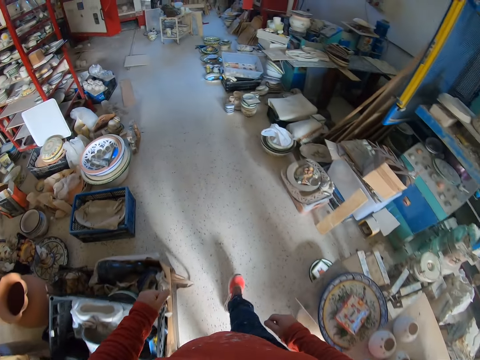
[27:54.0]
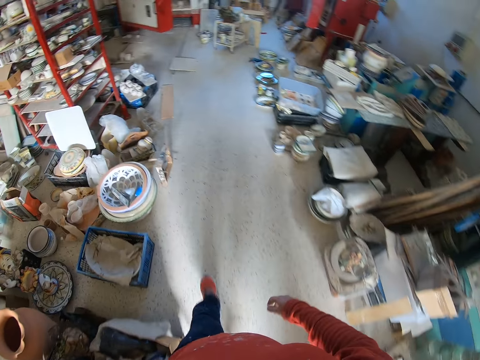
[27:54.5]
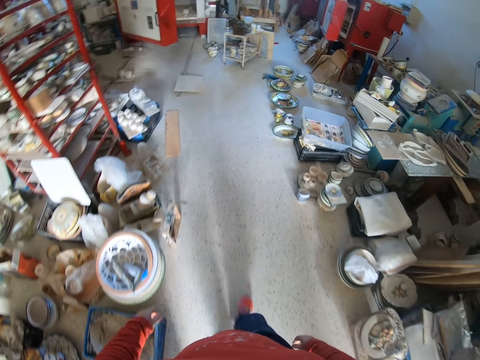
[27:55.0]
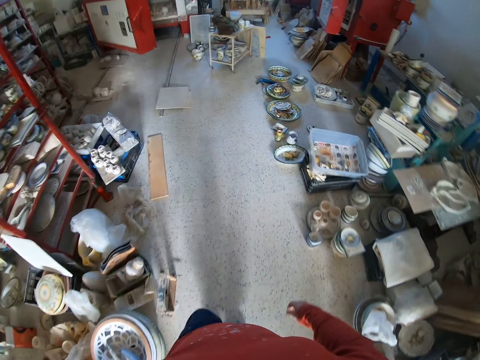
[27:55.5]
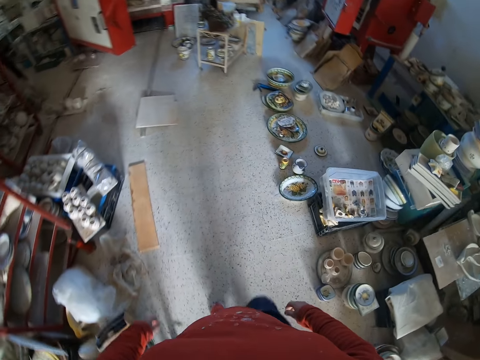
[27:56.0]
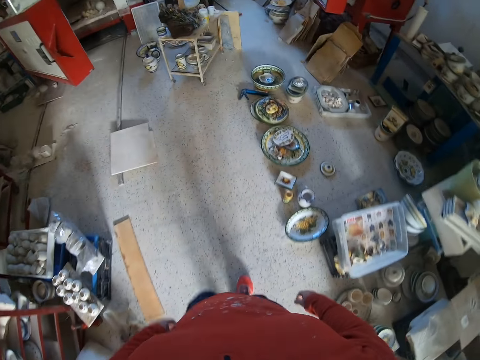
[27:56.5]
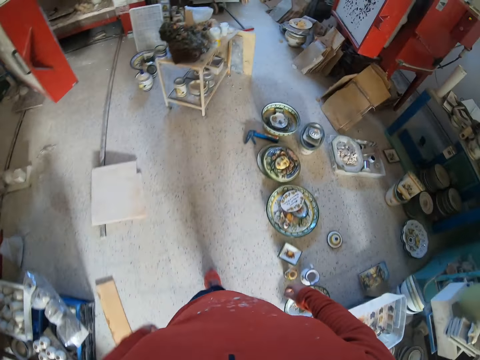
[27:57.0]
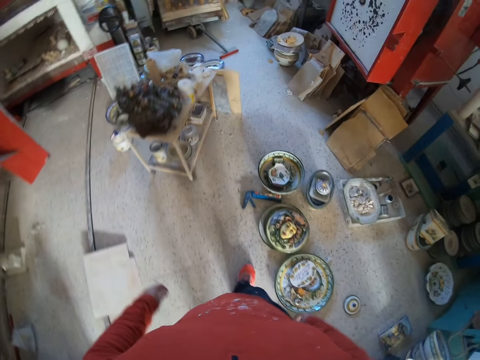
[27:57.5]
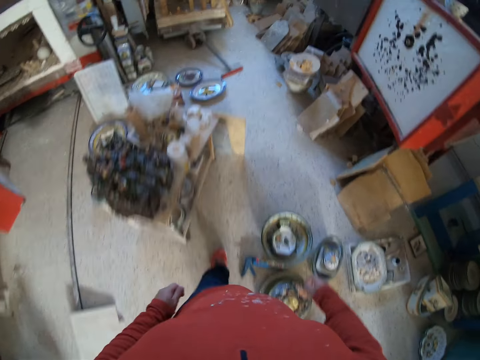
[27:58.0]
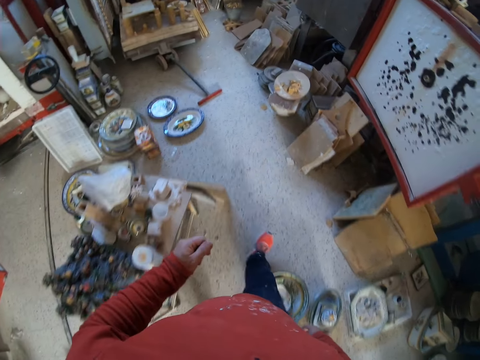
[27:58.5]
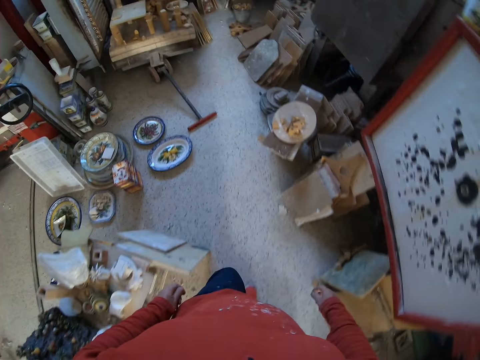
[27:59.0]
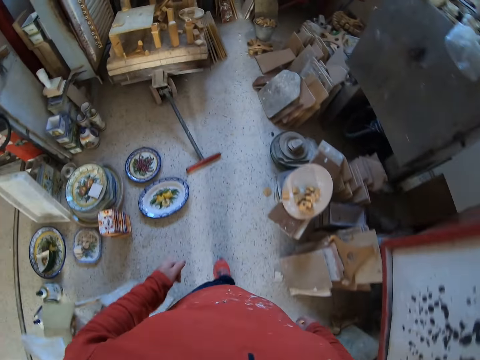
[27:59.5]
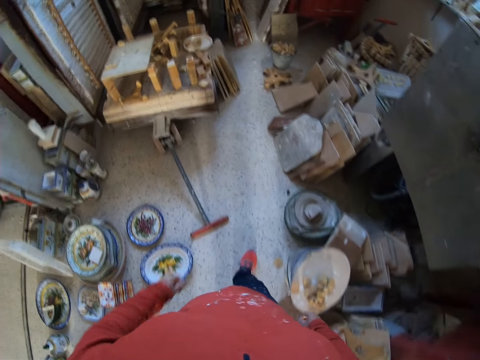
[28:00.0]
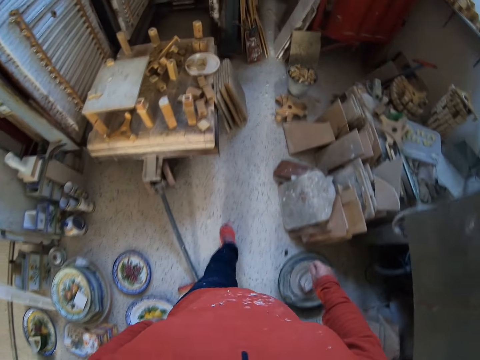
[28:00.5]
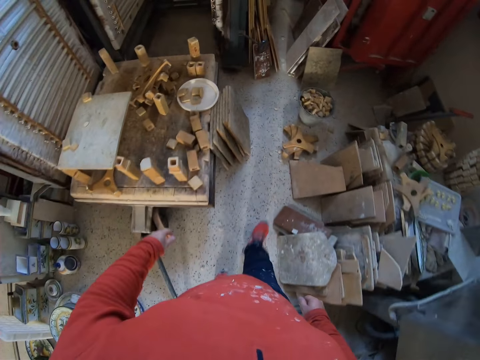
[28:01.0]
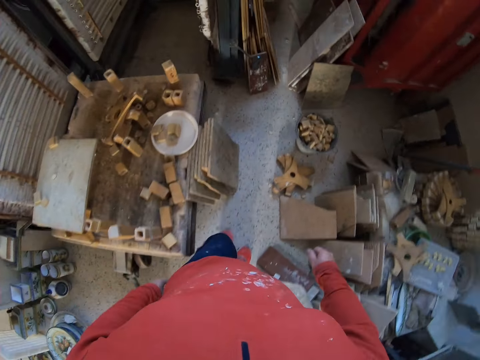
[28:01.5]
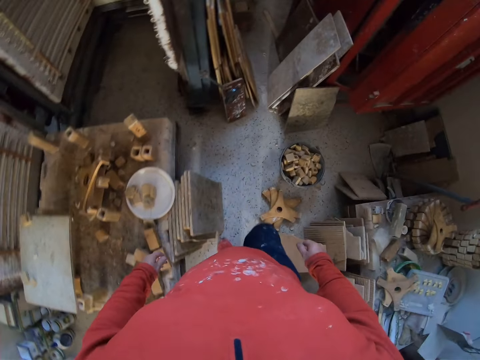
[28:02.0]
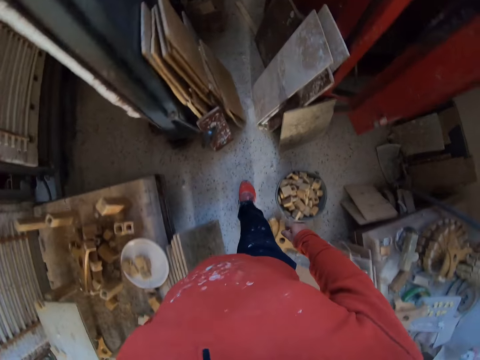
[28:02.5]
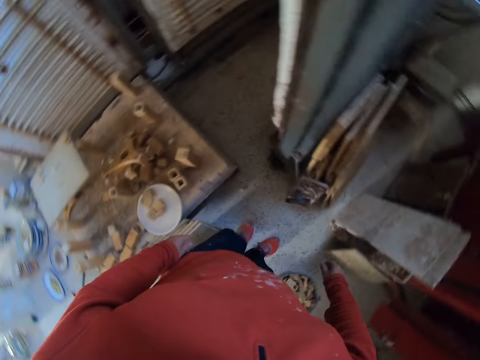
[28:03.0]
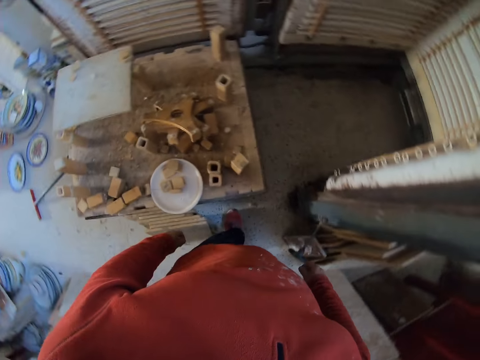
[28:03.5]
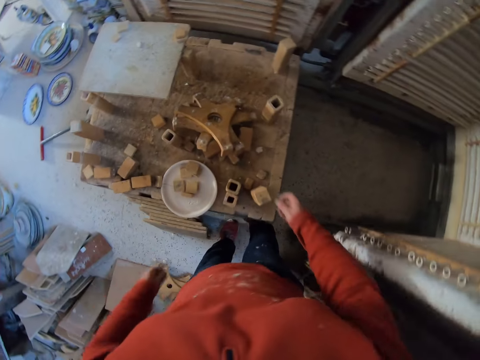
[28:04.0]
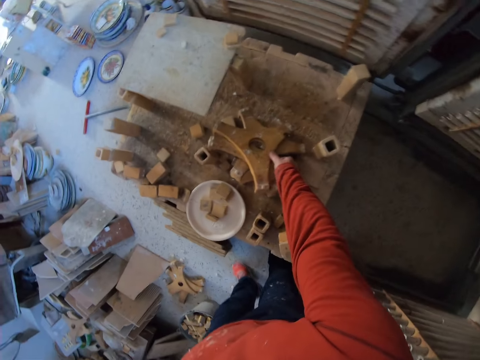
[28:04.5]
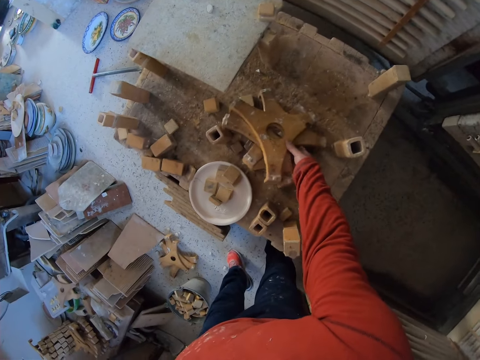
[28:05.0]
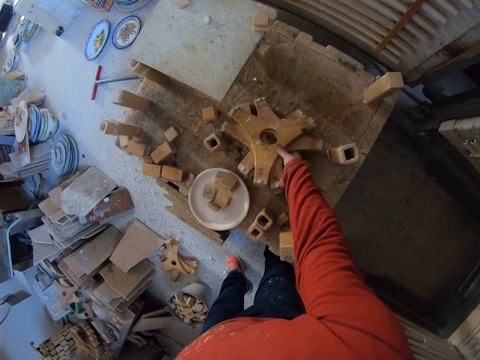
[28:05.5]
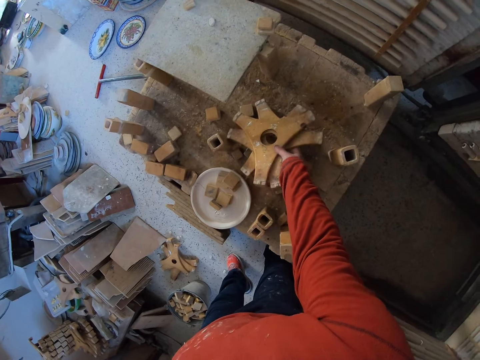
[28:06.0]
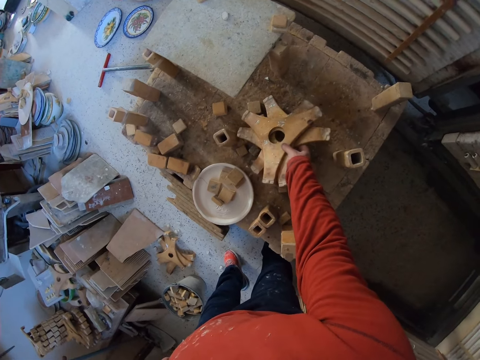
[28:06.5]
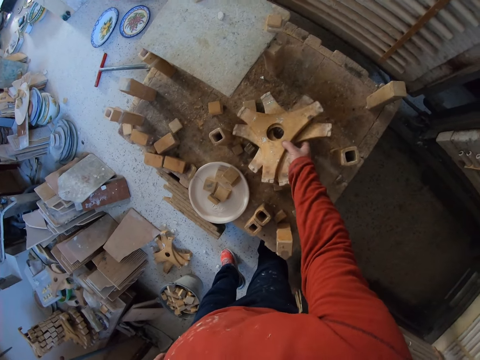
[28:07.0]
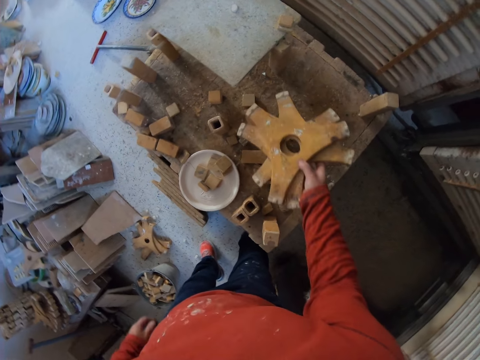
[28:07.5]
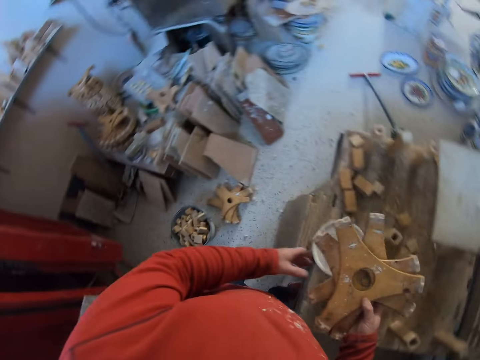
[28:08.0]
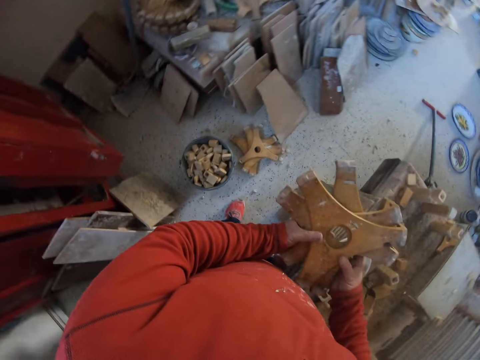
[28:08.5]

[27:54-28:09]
The camera wearer picks a wood stamp or curved timber from the table.

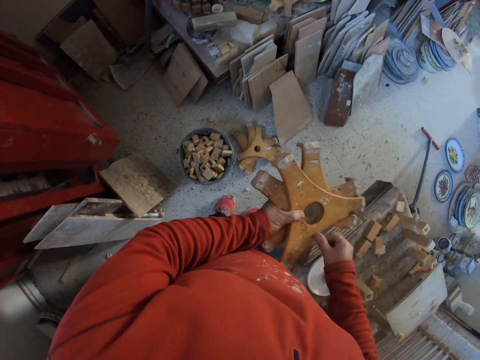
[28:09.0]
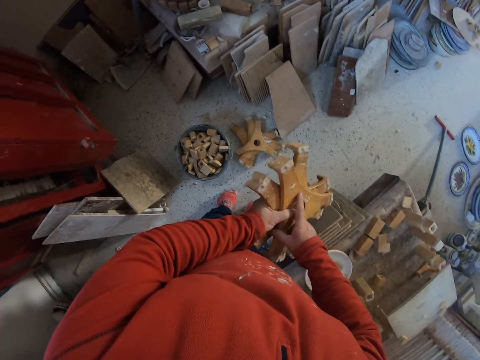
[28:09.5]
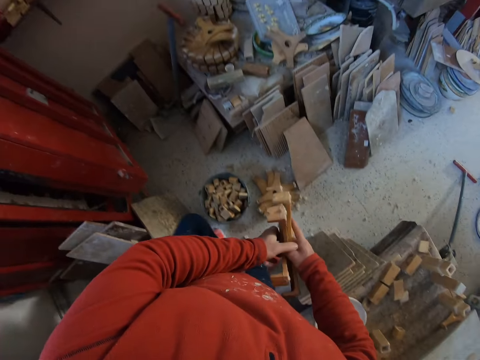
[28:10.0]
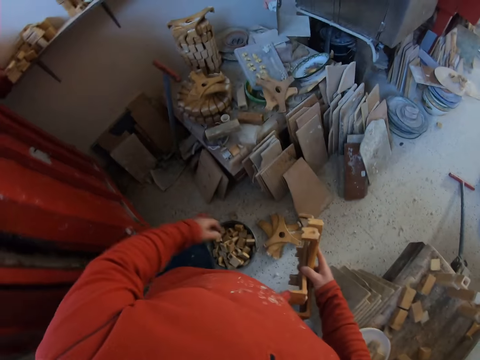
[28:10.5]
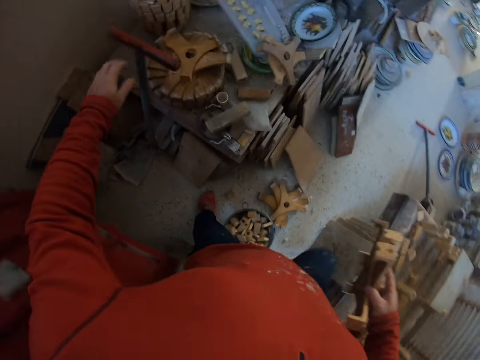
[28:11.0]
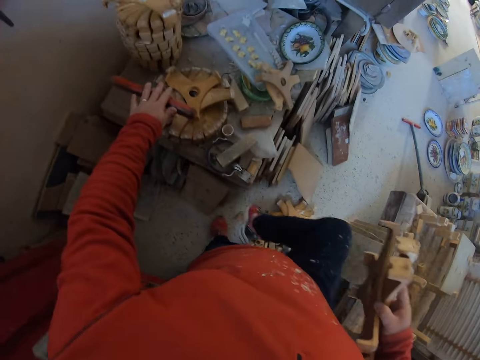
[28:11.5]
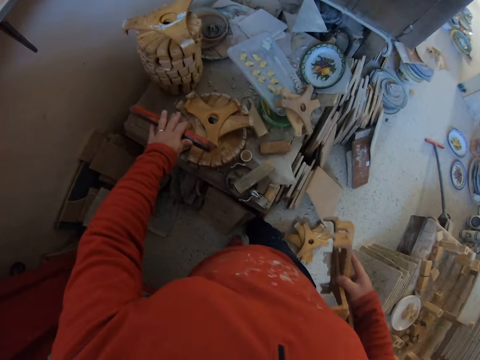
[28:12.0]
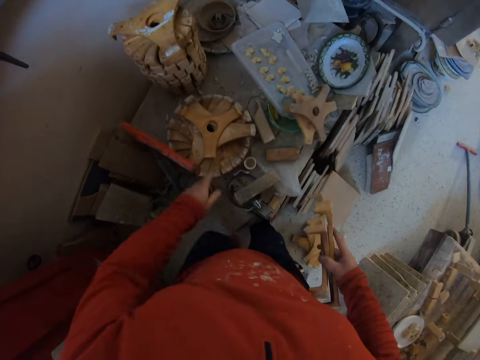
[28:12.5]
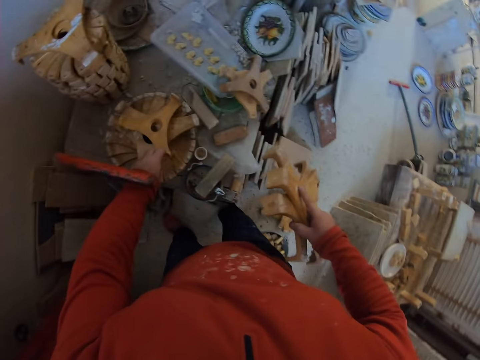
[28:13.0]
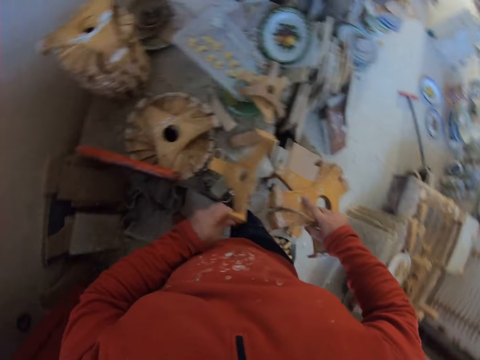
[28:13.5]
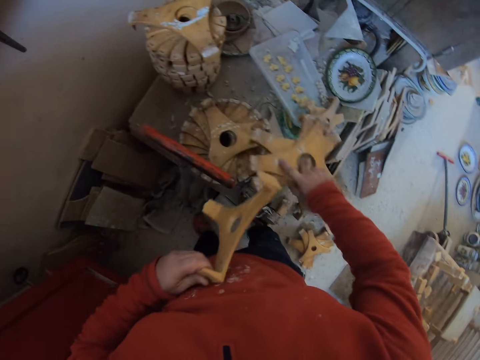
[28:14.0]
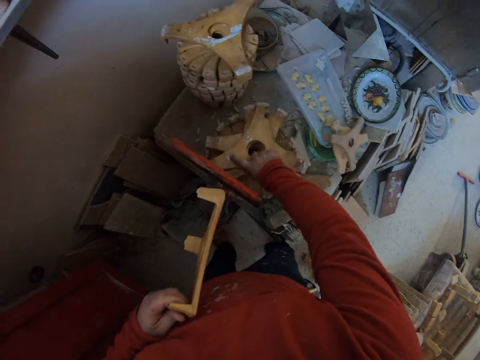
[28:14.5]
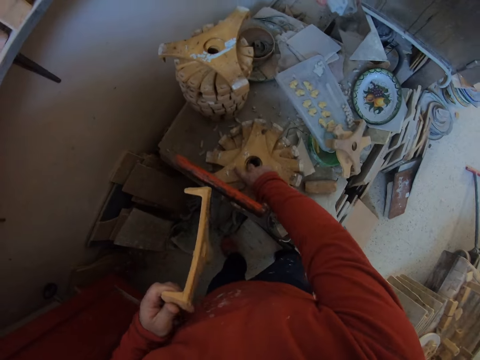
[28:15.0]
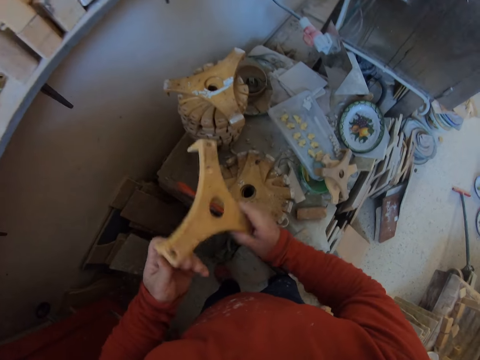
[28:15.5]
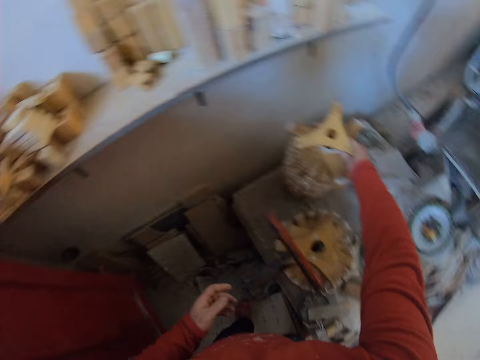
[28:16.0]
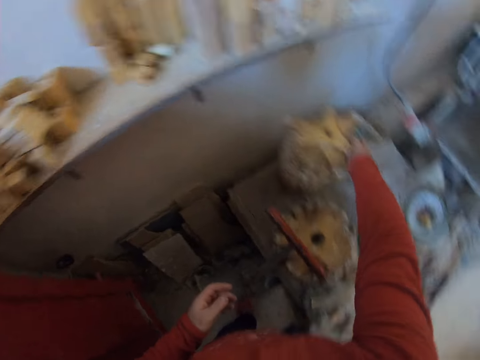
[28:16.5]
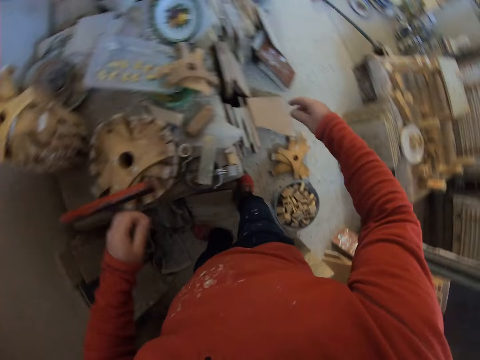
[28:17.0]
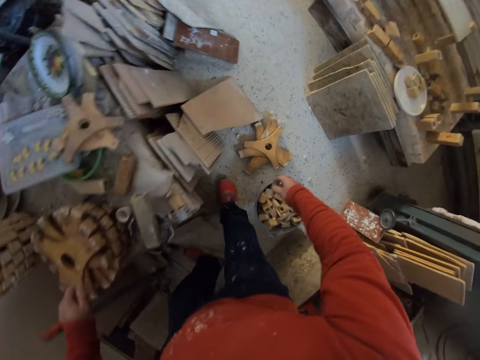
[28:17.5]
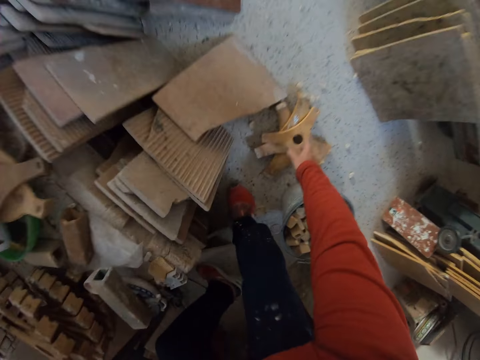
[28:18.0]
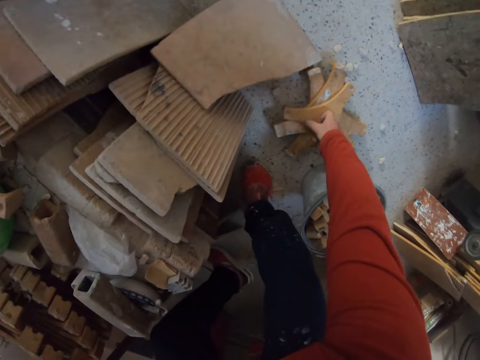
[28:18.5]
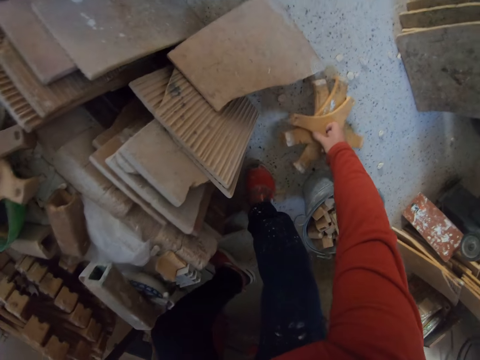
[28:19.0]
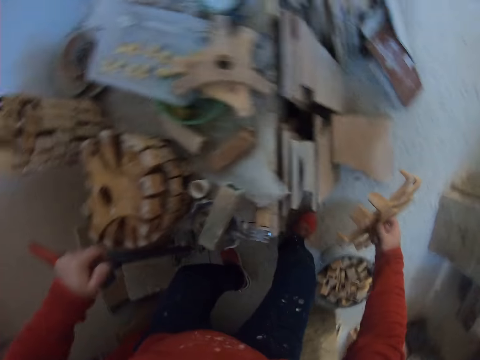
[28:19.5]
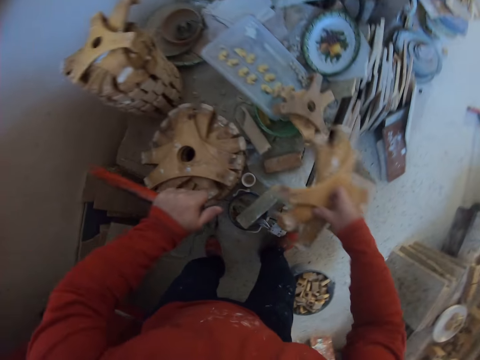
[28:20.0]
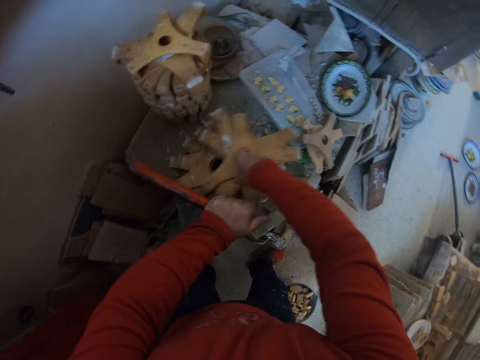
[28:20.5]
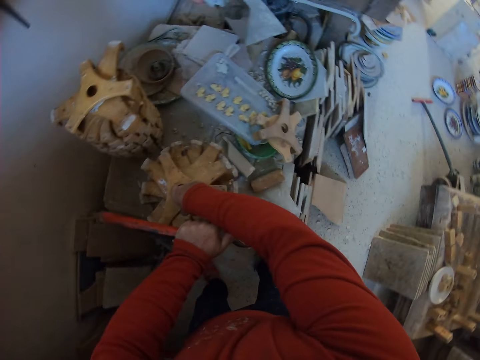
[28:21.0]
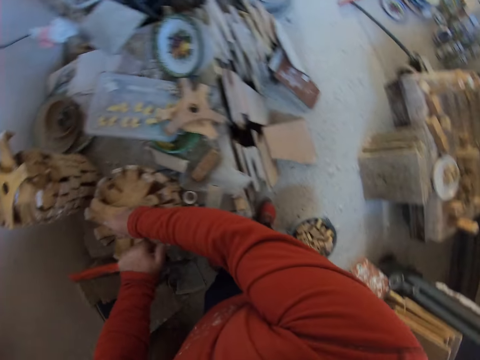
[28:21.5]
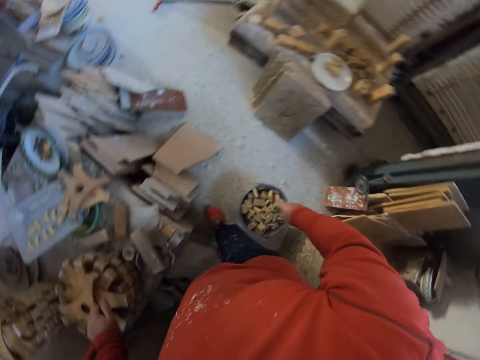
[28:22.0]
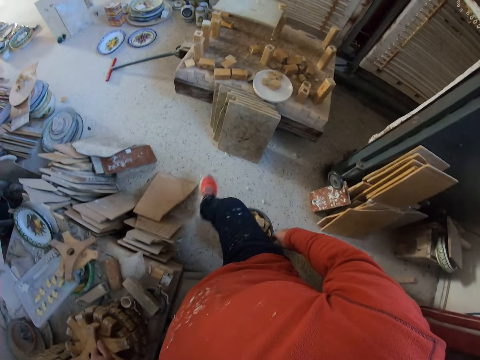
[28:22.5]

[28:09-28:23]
The camera wearer moves about. They pick a wood stamp or curved timber from the other table. They place the wood stamp on the table. They put the curved timber on the curved timber. They pick the wood stamp from the floor. They place the wood stamp on the table.
